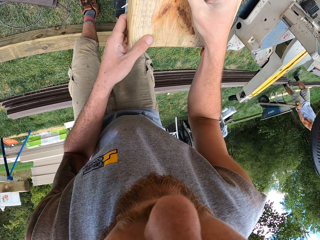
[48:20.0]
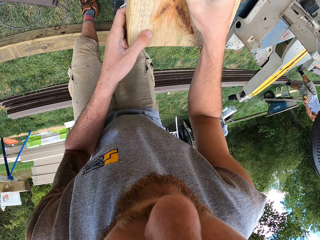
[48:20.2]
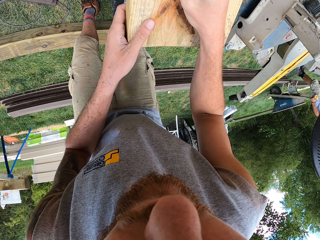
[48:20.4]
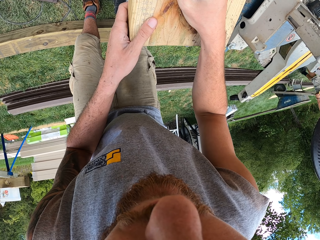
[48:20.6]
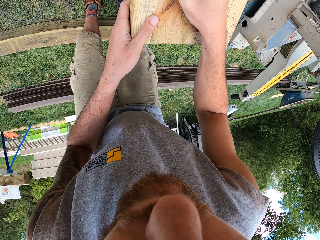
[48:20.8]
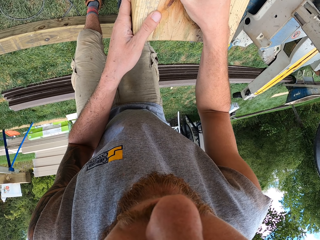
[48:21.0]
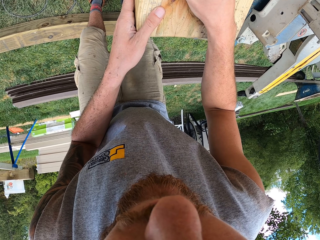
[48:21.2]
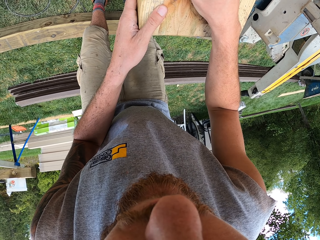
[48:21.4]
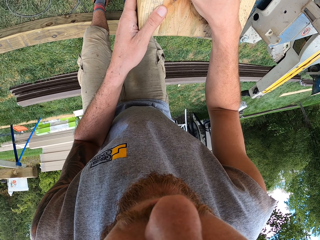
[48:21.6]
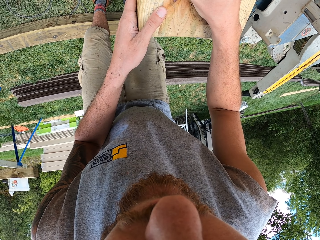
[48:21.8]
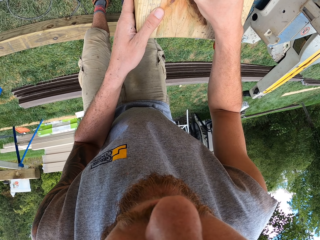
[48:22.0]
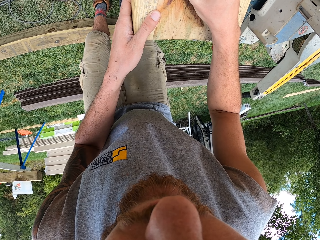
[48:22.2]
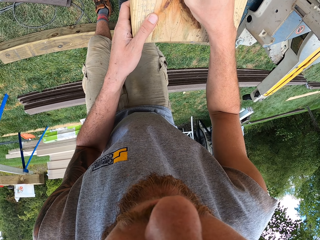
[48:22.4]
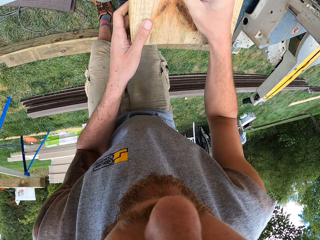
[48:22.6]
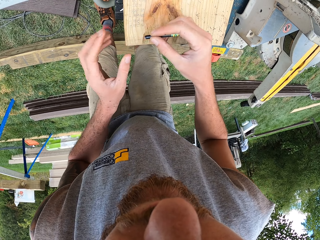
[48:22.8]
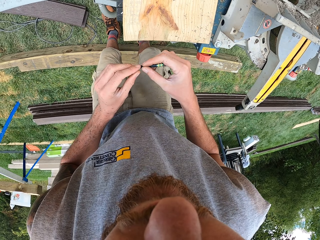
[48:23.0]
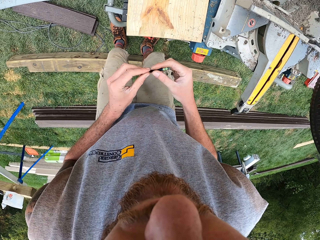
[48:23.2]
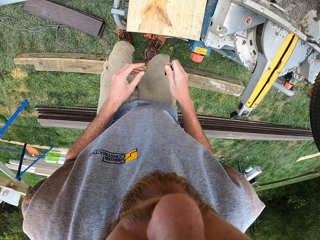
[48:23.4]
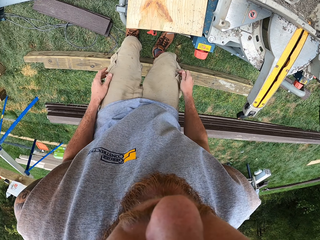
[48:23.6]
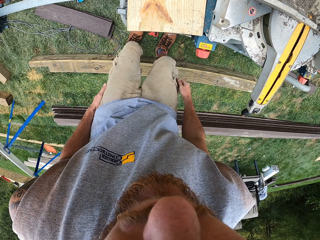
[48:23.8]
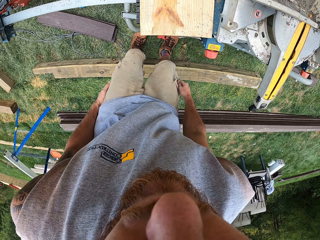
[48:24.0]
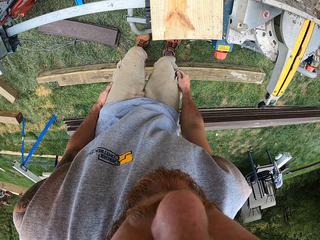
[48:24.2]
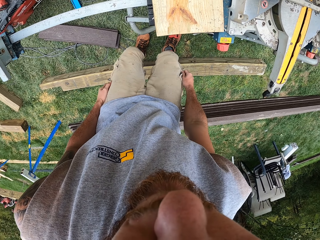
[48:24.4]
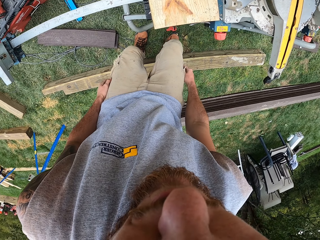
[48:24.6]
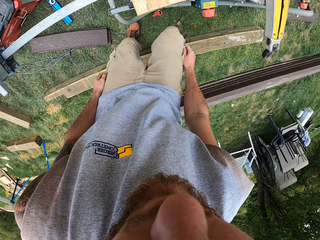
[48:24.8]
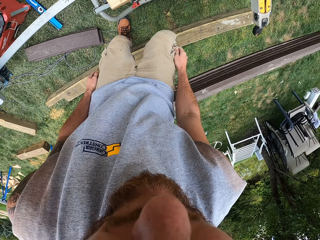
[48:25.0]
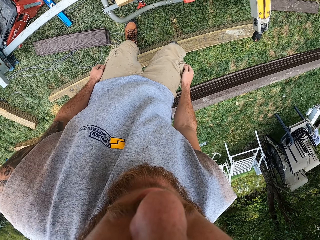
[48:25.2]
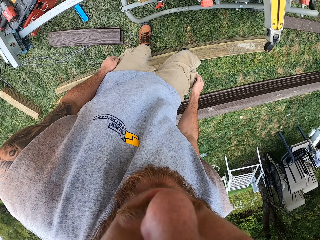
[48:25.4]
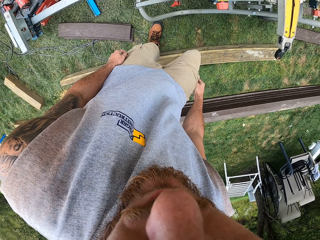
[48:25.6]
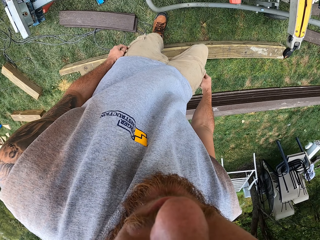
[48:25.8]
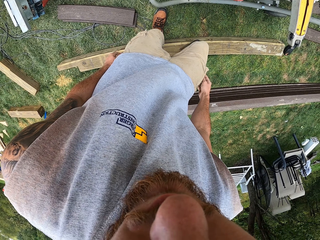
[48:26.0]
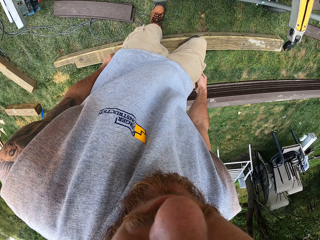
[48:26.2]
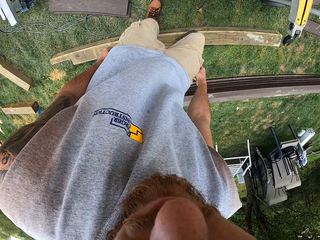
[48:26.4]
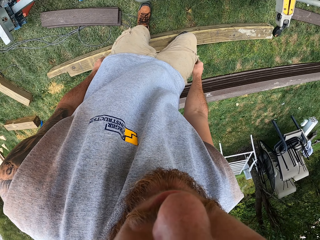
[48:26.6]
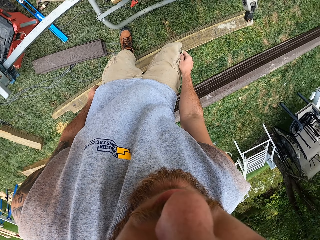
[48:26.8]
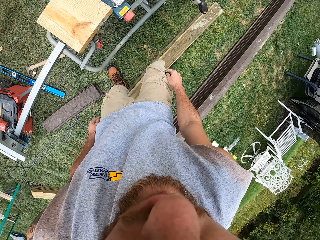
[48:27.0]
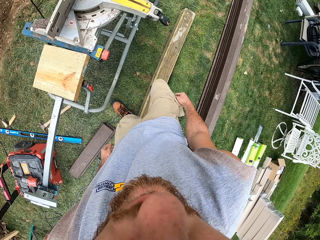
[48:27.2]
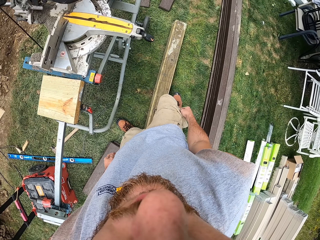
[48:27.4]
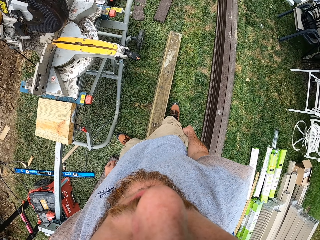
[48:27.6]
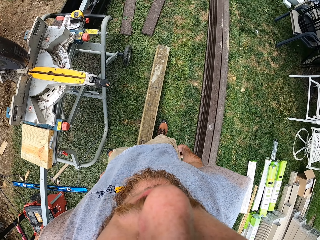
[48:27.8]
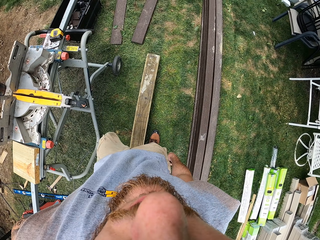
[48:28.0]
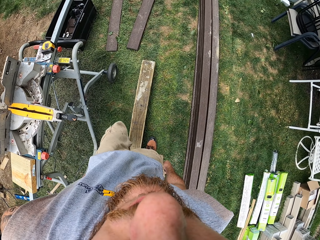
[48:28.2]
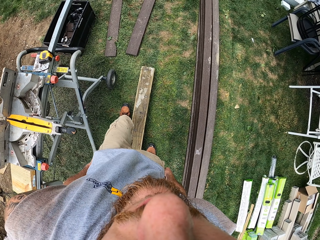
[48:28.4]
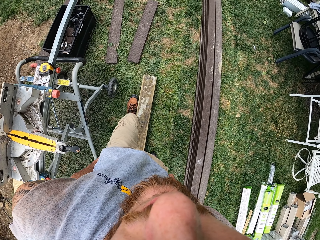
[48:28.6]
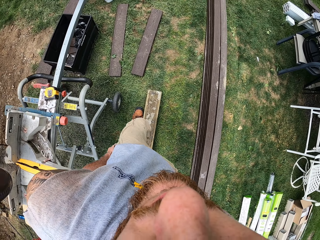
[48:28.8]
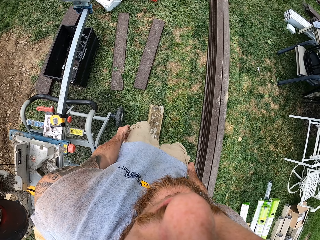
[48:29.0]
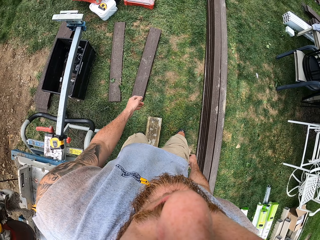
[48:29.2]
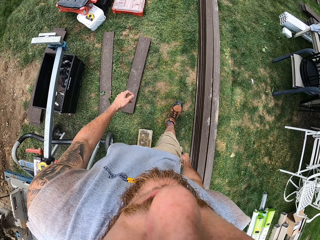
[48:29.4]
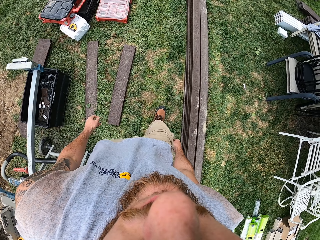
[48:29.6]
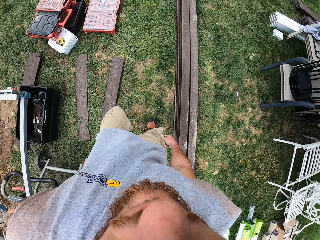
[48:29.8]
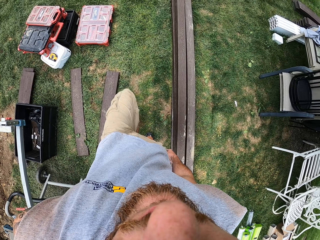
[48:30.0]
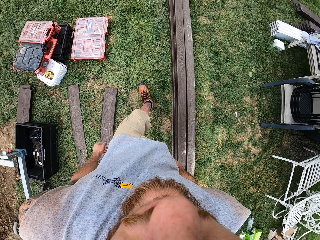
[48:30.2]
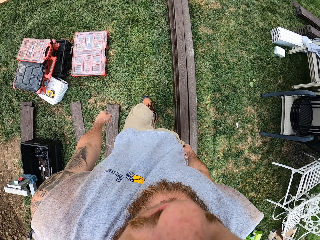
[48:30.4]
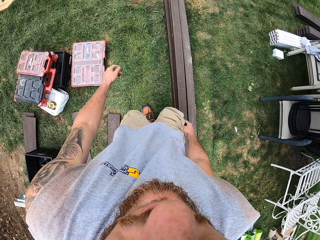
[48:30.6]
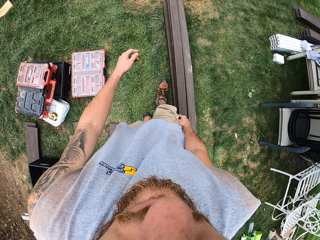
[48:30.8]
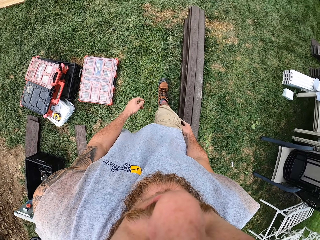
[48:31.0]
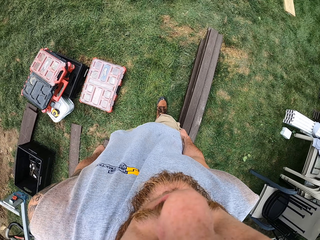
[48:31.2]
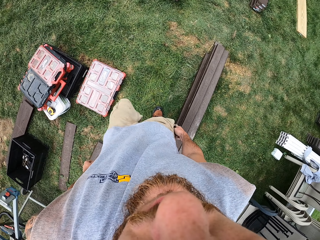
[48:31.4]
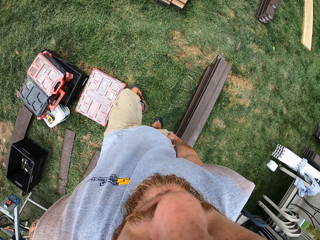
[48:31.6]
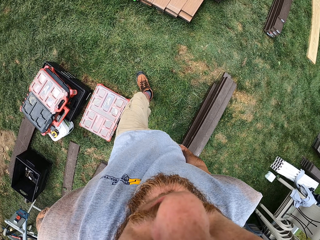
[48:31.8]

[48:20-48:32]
The camera wearer marks timber with a pen. They hold the pen with the left hand. They put the pen in the pocket. They step on the timber. They walk on the compound.

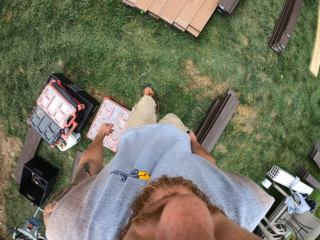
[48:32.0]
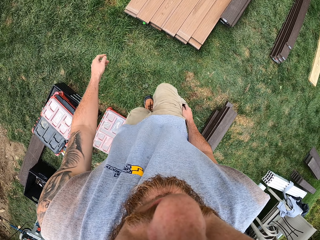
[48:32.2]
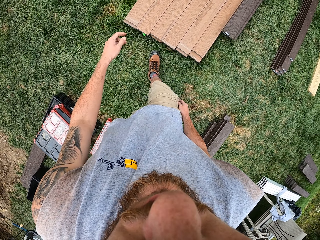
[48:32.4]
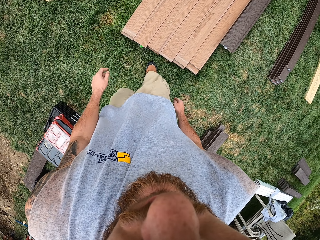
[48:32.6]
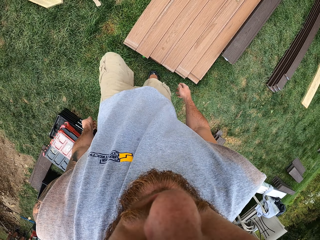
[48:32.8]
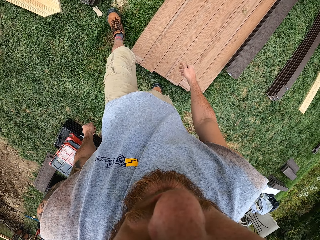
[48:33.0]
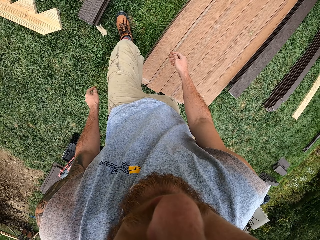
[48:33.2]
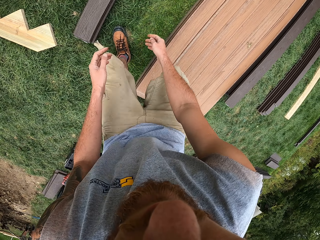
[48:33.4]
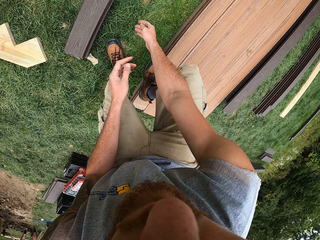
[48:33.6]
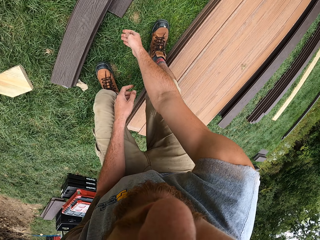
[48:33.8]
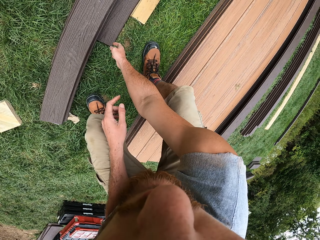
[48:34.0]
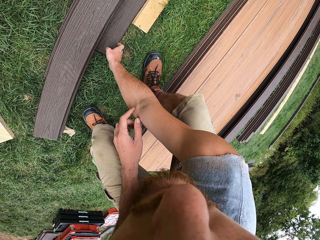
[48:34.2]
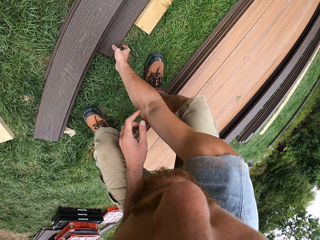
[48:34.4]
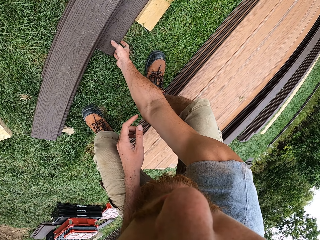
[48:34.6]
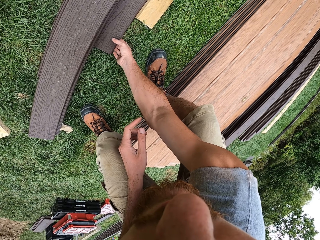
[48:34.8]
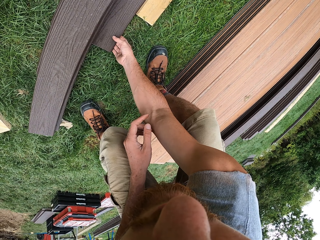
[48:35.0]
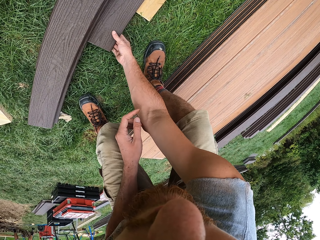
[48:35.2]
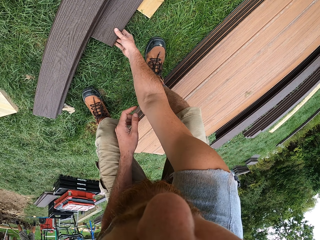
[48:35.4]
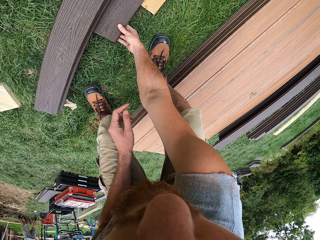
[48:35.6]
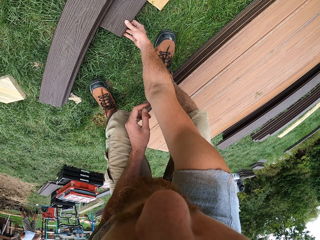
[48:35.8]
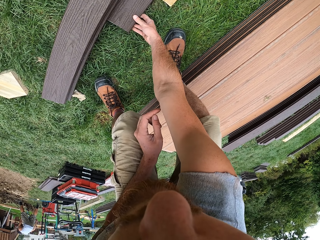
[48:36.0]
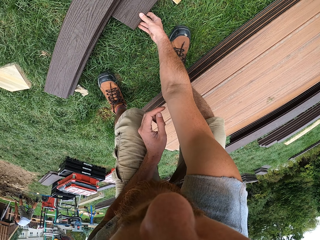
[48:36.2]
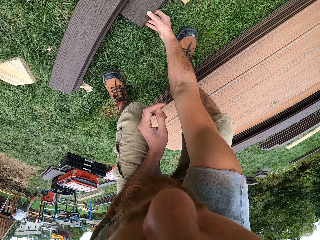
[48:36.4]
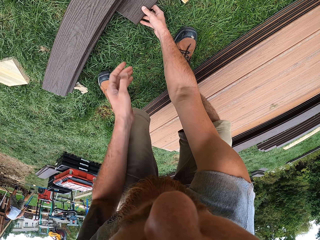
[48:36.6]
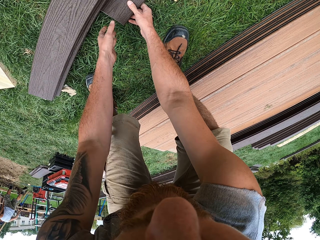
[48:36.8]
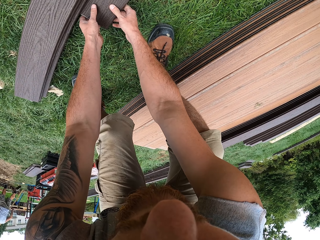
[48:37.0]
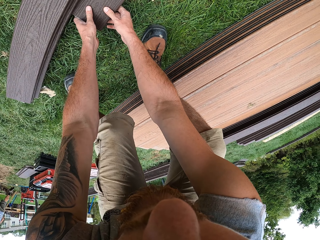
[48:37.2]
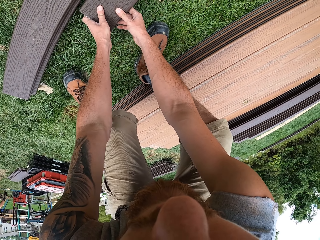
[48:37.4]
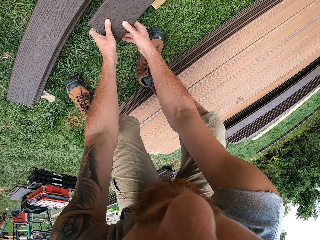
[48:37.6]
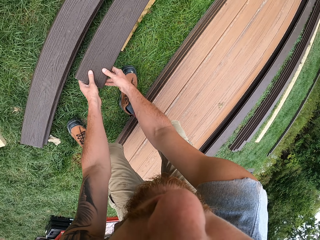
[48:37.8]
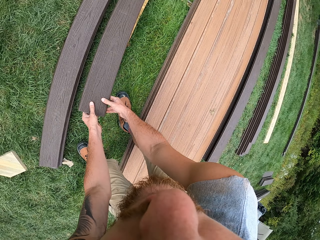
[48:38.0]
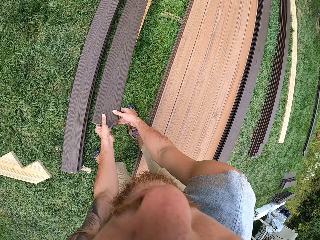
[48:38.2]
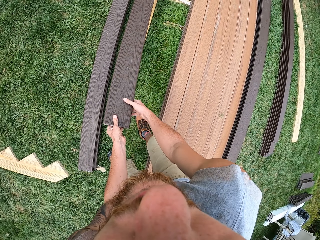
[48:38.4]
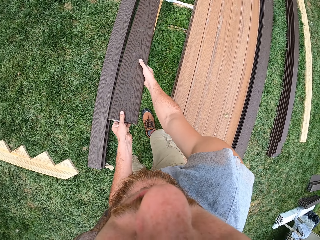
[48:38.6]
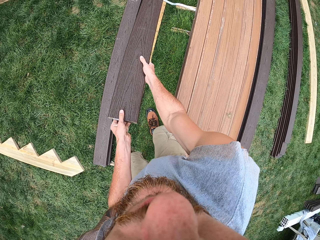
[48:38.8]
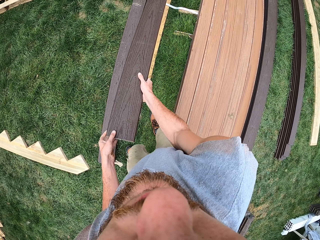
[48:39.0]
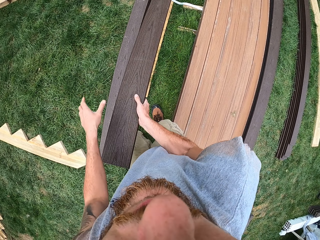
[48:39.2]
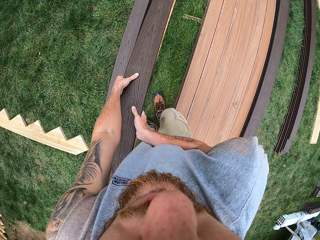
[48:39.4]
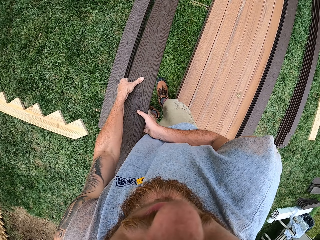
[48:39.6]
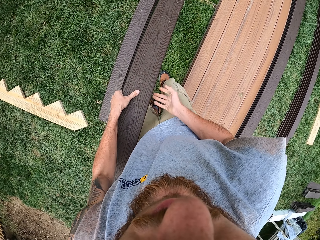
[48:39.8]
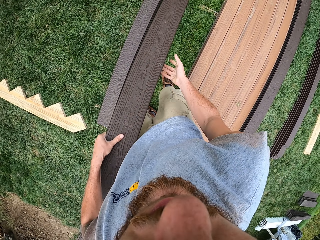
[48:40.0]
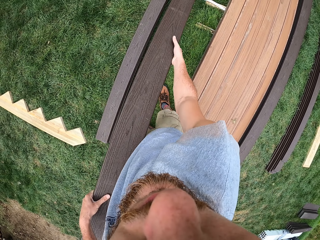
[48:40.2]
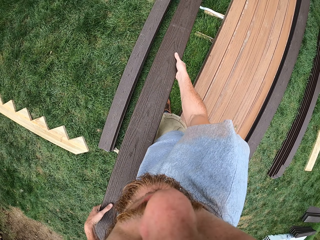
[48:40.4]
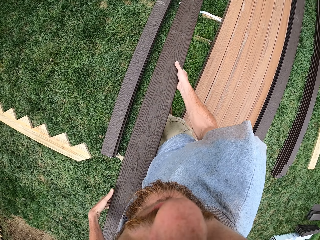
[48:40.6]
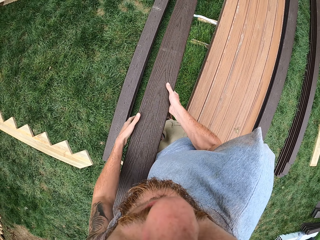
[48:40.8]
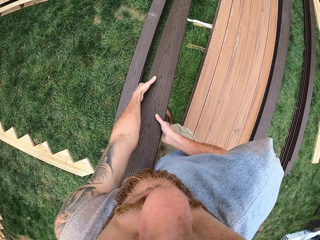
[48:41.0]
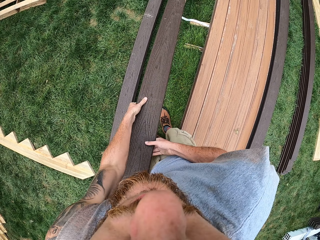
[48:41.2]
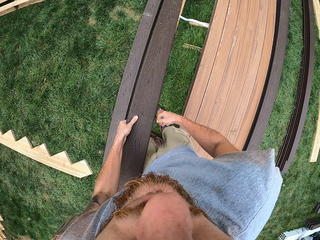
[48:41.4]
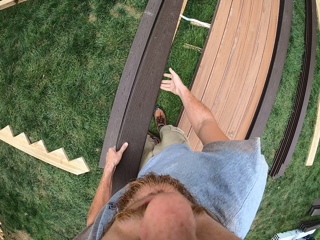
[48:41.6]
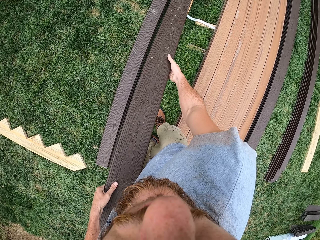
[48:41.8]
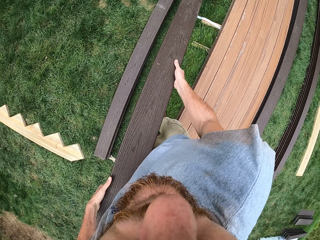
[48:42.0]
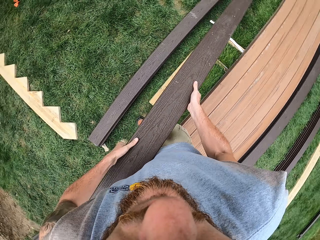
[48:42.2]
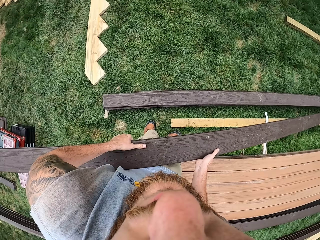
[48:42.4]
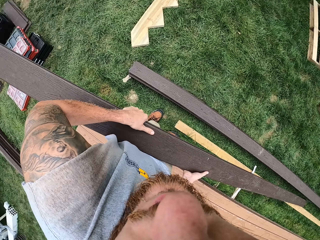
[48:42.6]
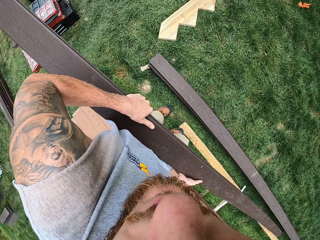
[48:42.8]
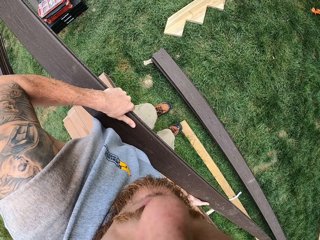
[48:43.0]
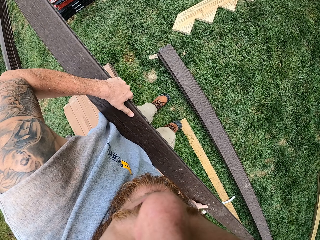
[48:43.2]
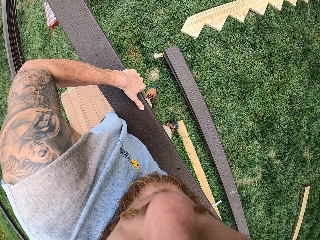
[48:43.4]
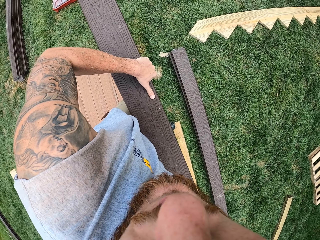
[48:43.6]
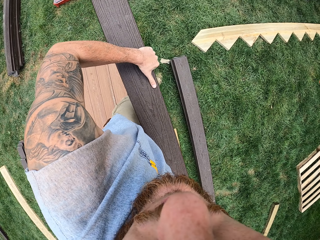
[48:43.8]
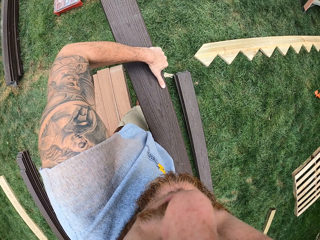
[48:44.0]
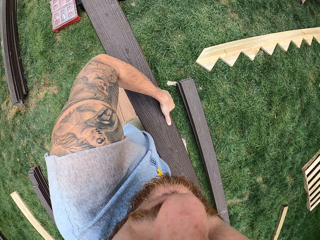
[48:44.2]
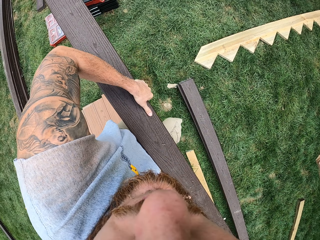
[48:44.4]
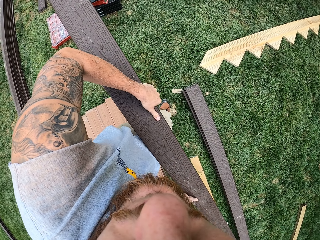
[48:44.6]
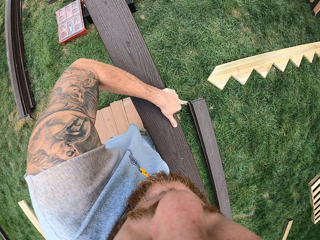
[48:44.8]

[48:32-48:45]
The camera wearer picks timber from the ground. They pull the timber. They turn around.
